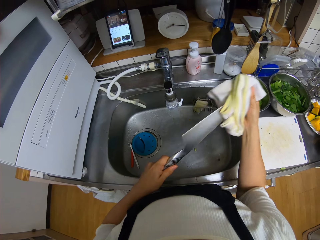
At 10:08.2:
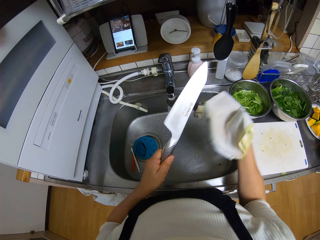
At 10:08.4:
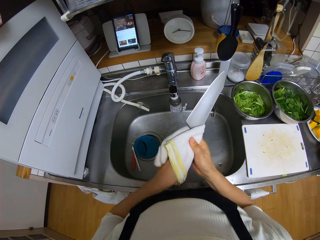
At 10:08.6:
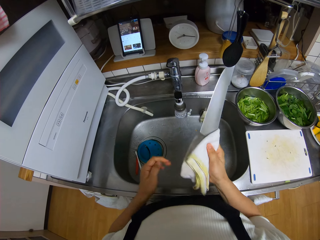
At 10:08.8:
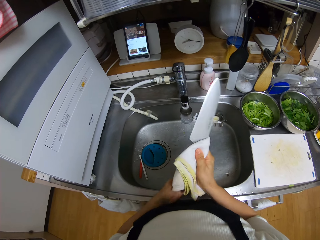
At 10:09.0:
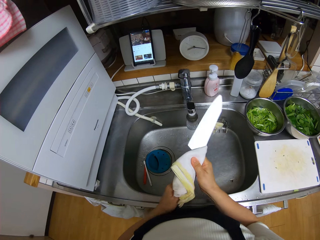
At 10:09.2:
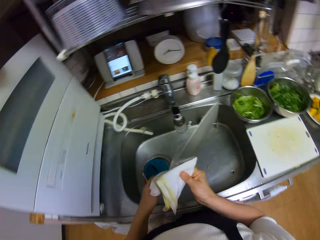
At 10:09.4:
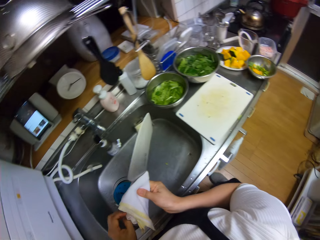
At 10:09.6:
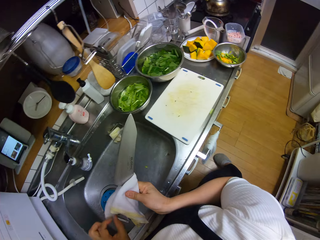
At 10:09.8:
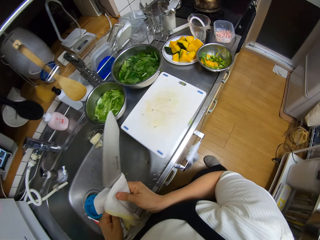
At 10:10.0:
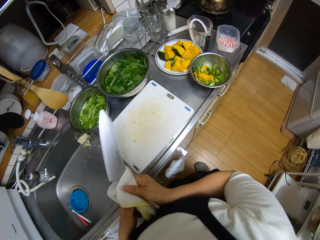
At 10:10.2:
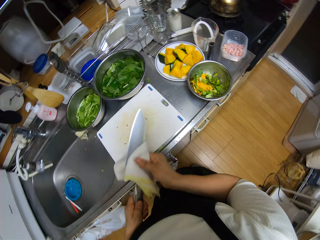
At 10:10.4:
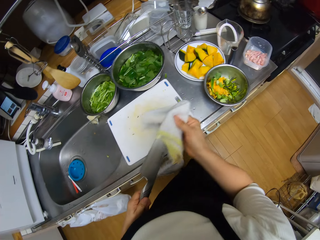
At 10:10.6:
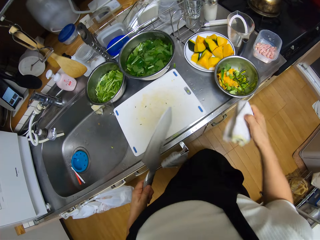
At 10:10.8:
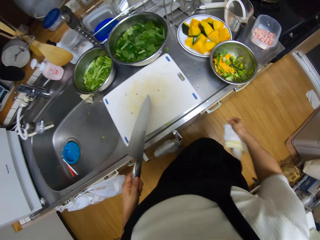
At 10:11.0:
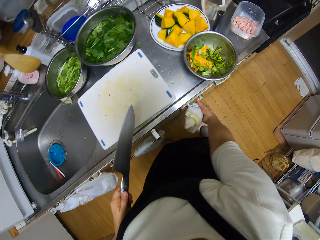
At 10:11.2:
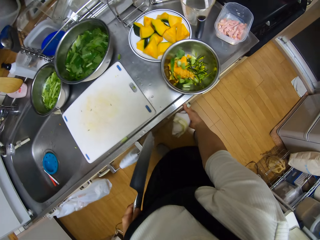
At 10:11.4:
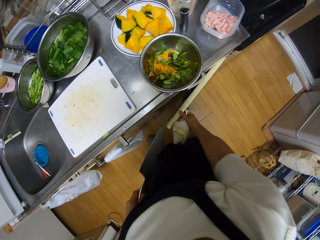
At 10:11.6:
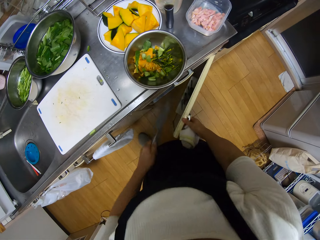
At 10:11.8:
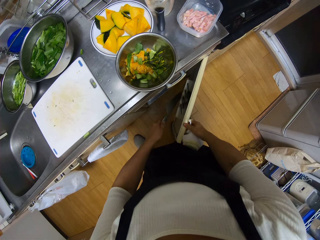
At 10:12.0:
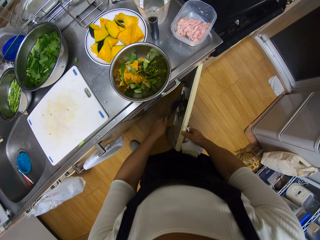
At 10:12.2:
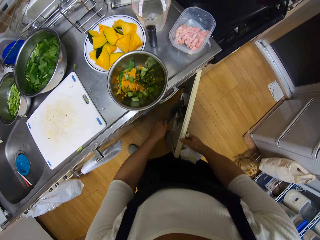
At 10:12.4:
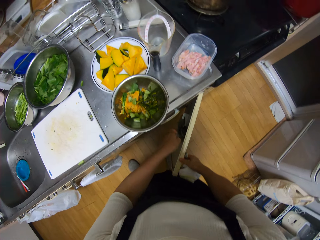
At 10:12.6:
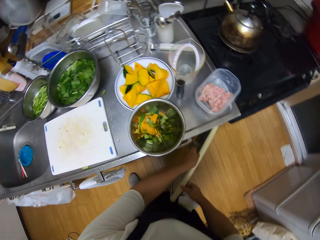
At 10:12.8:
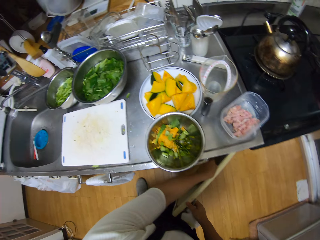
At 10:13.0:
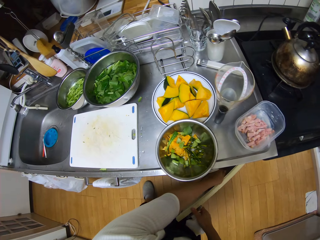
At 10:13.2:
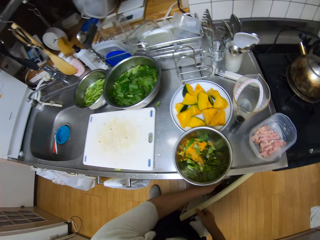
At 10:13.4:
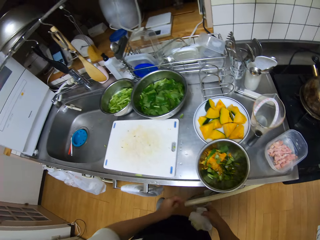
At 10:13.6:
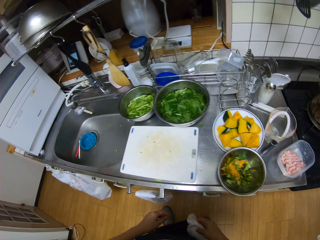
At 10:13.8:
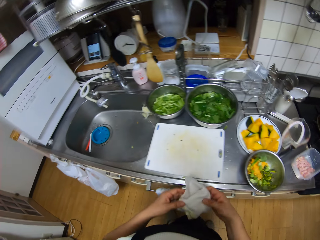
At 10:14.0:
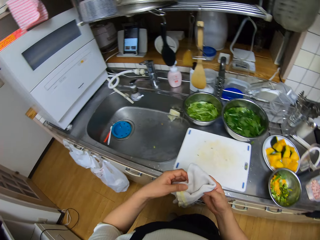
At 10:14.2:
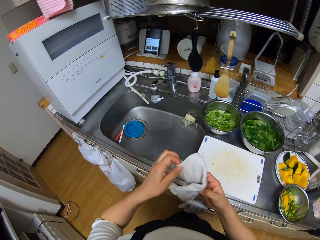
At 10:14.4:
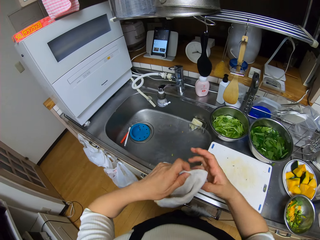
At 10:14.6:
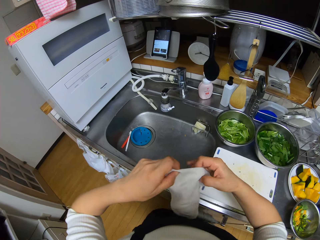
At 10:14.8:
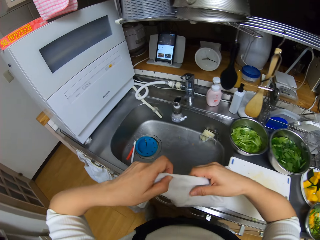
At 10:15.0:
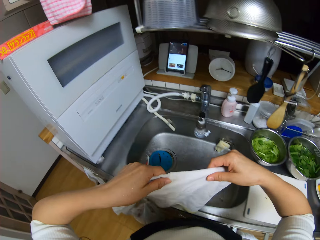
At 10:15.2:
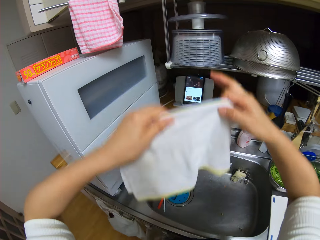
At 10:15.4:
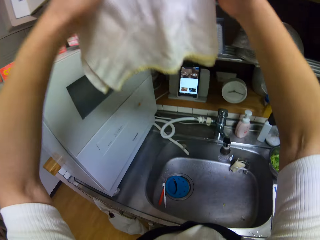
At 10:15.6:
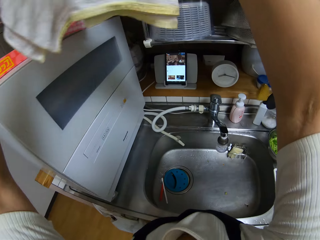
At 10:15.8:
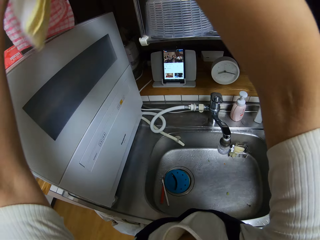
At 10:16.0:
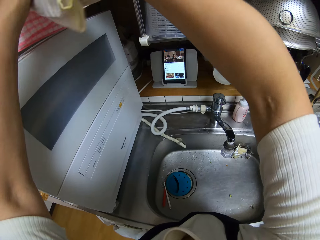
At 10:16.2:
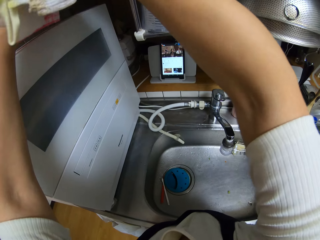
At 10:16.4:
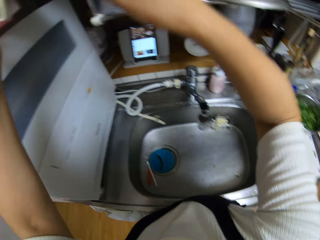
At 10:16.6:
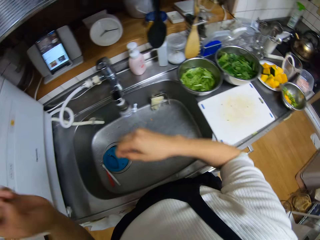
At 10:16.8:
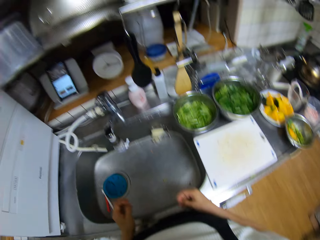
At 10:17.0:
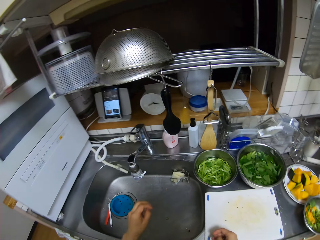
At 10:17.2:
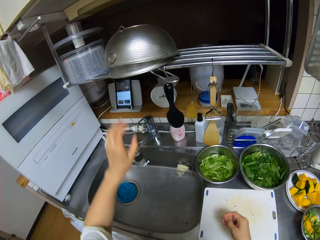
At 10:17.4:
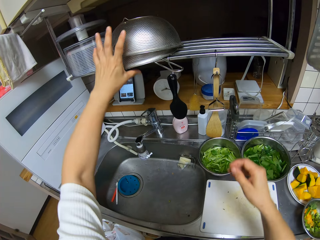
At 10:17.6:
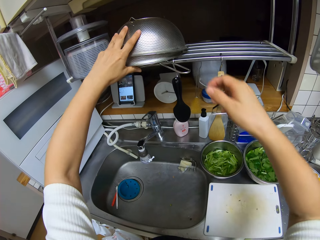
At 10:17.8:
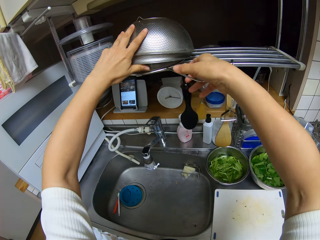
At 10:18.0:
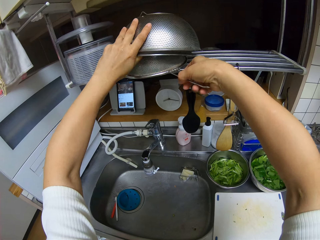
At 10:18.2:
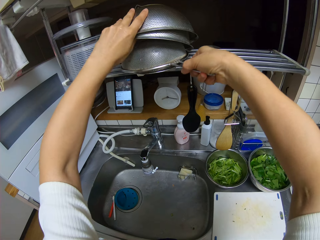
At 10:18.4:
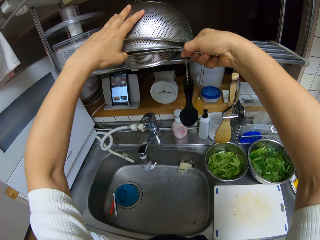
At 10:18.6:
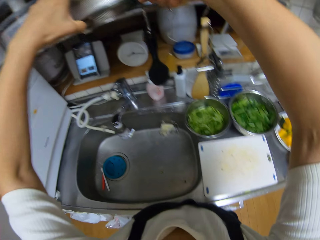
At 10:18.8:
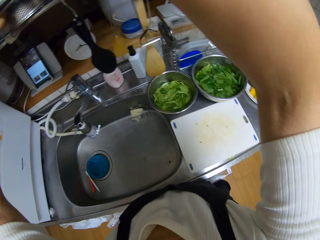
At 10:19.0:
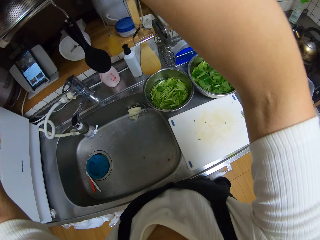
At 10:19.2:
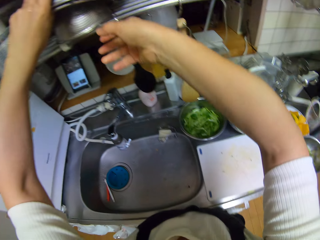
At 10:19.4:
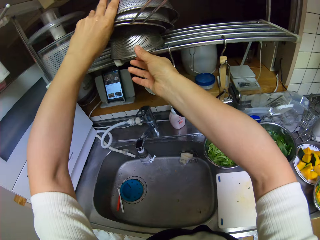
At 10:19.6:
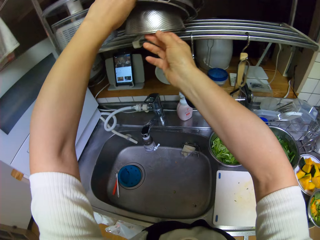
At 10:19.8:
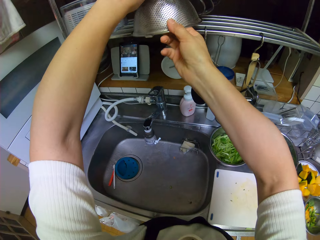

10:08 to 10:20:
The camera wearer opens a down-sink cupboard with her right hand. She drops the knife in the cupboard. She closes the cupboard with her right hand. She unfolds the kitchen towel. She hangs the towel on the rack. She picks a sieve from another utensil rack.

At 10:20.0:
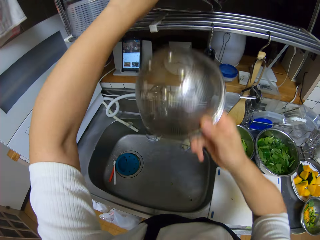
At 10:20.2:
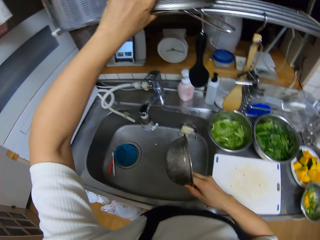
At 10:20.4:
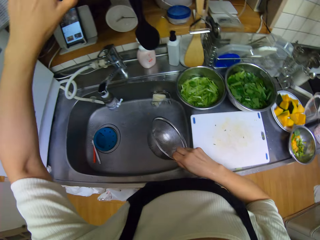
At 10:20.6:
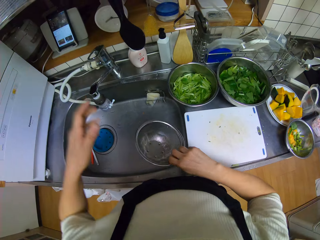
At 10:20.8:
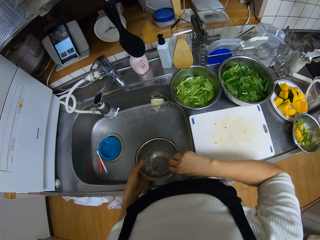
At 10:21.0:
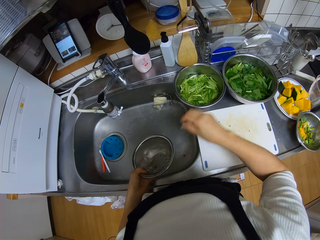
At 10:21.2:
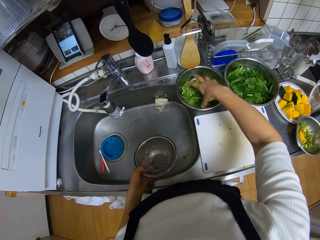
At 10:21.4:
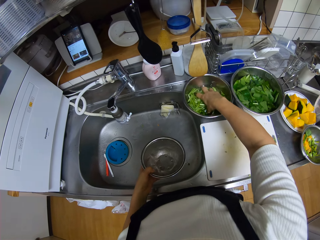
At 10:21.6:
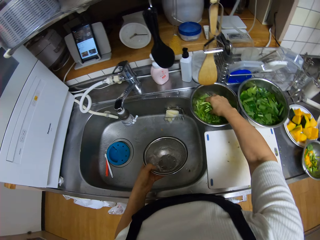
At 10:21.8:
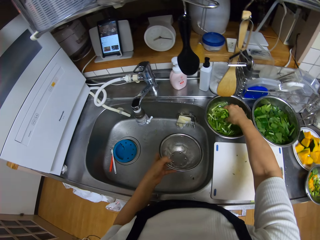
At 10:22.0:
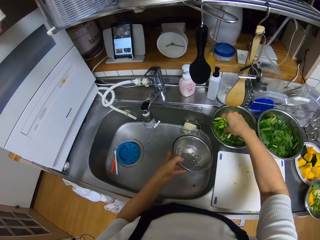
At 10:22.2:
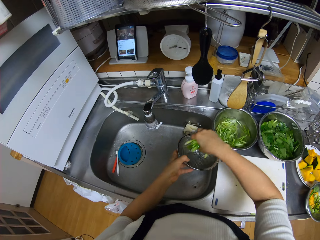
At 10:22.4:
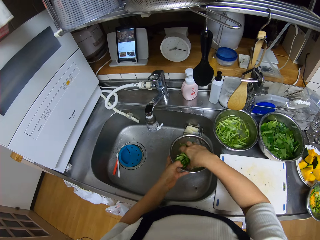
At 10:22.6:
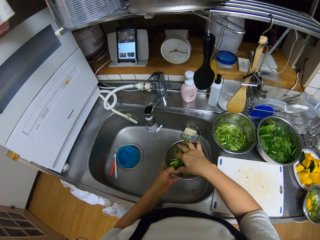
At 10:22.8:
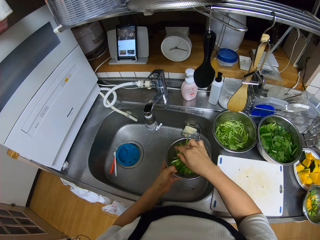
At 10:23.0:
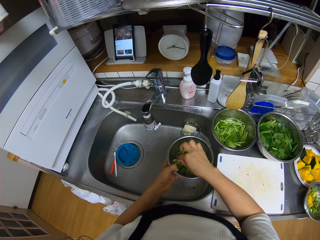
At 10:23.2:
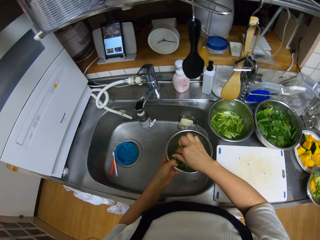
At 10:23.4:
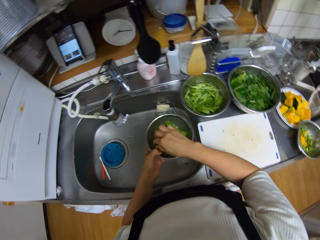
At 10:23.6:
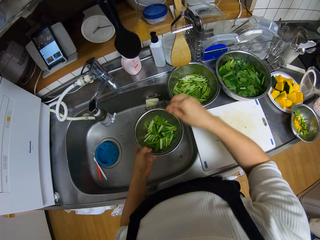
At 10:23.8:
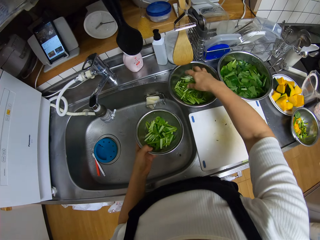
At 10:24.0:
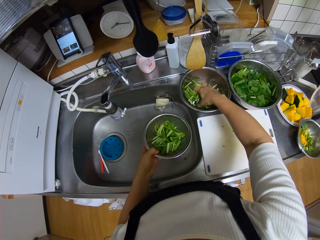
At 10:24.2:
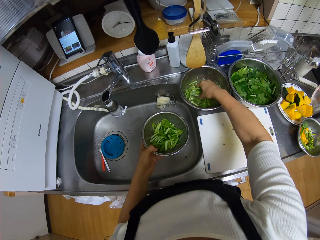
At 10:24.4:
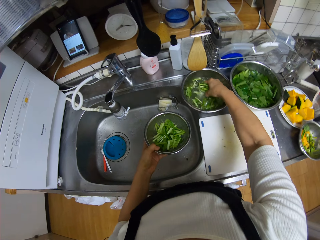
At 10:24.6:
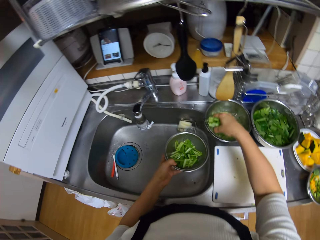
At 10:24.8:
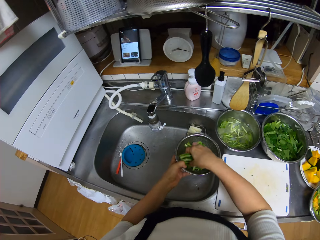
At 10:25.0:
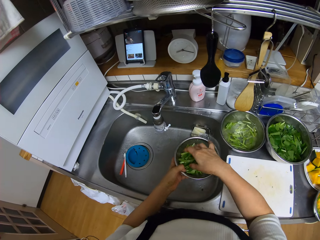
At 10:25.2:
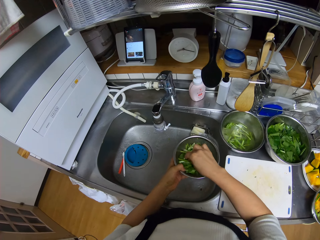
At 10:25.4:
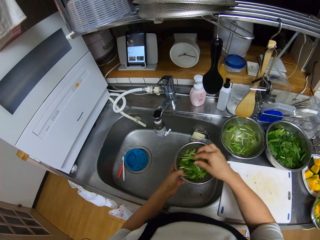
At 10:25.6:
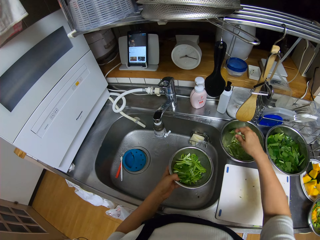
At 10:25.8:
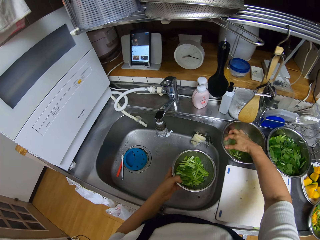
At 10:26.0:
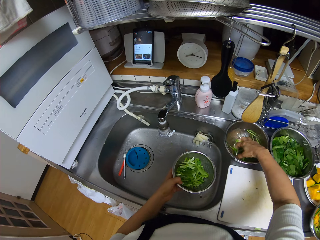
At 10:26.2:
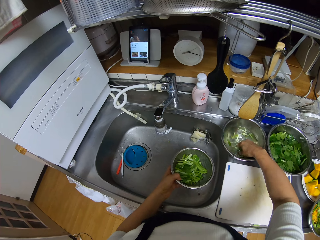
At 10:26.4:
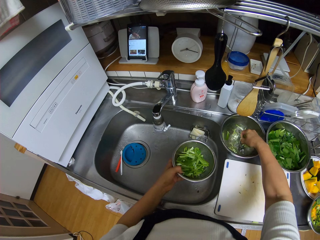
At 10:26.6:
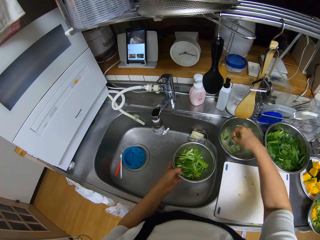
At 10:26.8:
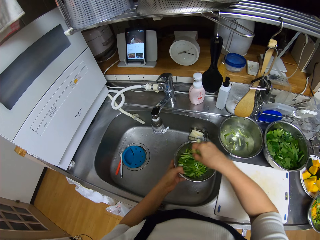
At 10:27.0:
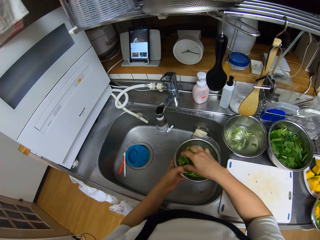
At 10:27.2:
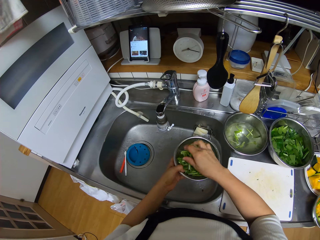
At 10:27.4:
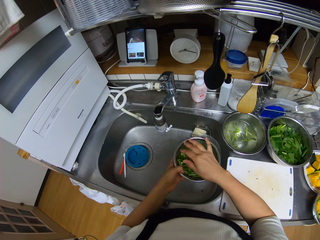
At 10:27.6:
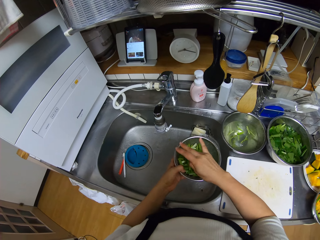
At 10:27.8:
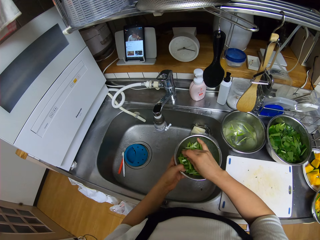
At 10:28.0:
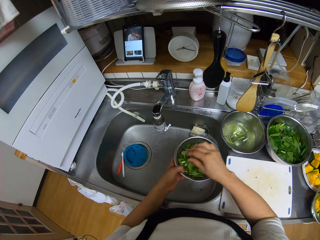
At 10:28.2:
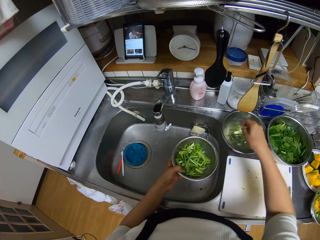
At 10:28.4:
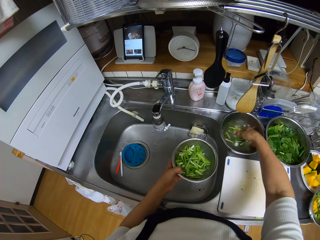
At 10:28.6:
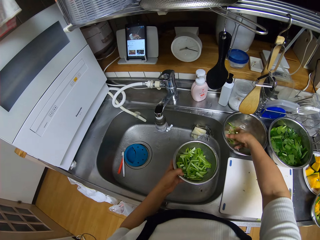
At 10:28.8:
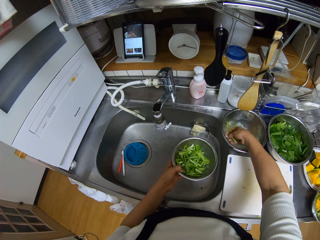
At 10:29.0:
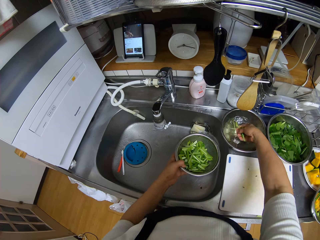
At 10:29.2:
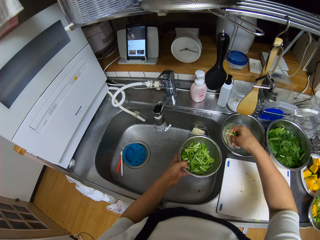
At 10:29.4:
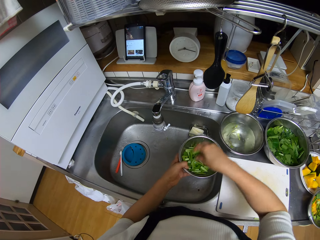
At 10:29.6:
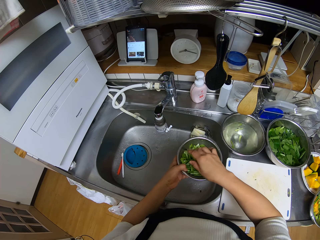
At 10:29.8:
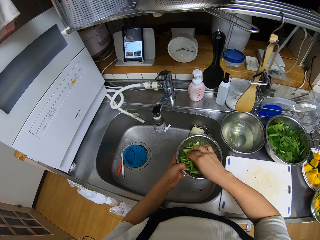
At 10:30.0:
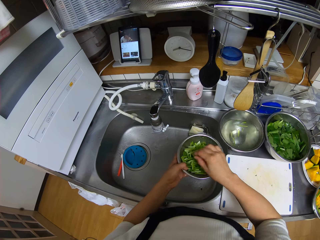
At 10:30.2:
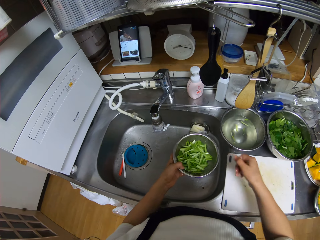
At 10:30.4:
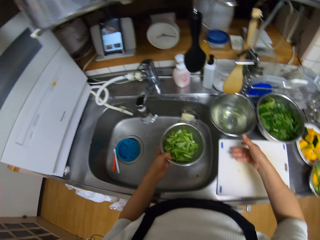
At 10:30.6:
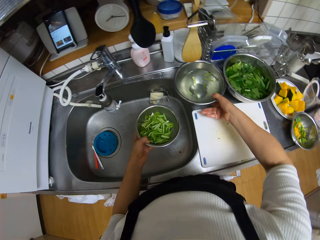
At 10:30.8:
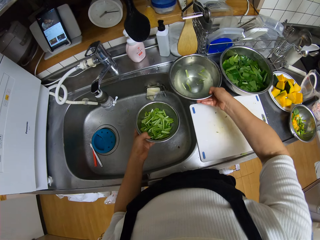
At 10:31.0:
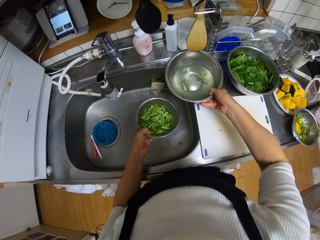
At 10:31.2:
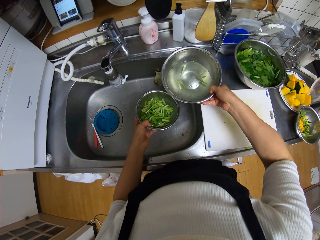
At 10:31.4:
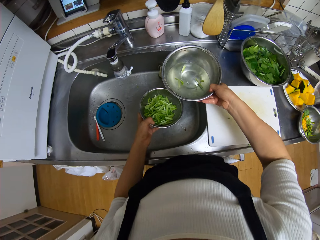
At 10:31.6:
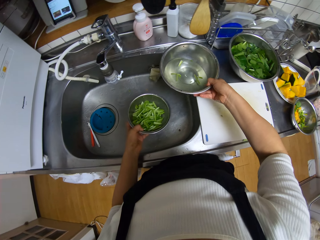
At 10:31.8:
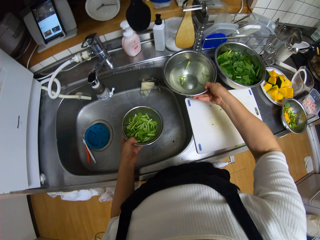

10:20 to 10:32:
The camera wearer picks the spinach stems from the other bowl with her right hand. She puts the spinach stems in the sieve. She sieves the spinach in one bowl with the strainer in the sink. She packs the spinach stems from the other bowl with her right hand. She puts the spinach stems in the sieve. She packs the spinach stems from the other bowl with her right hand. She puts the spinach stems in the sieve. She packs the spinach stems from the other bowl with her right hand. She puts the spinach stems in the sieve. She picks the other bowl from the counter with her right hand.
